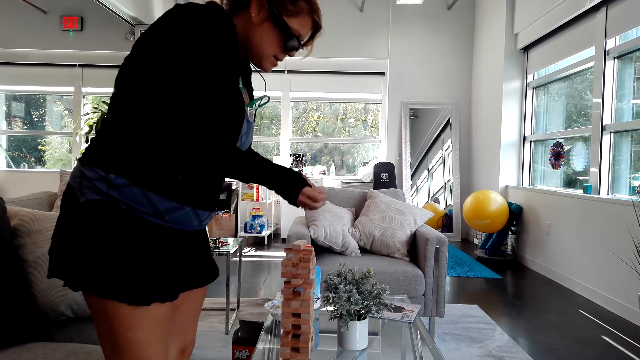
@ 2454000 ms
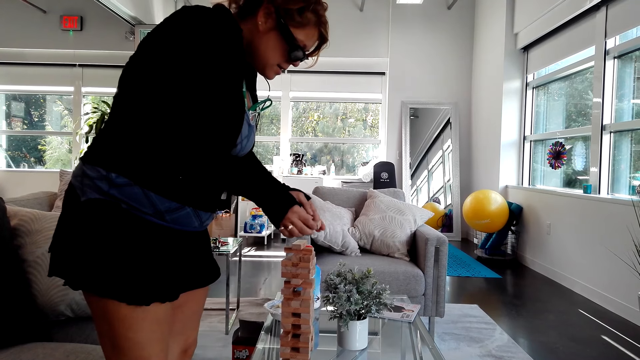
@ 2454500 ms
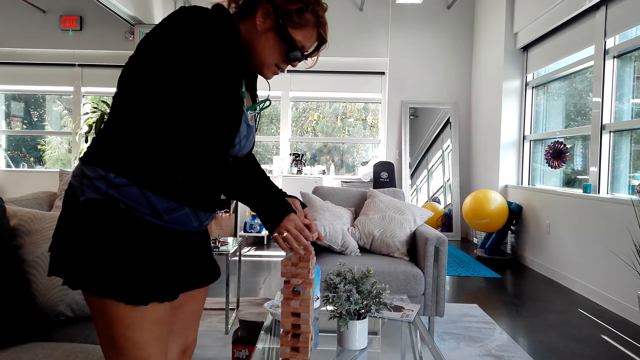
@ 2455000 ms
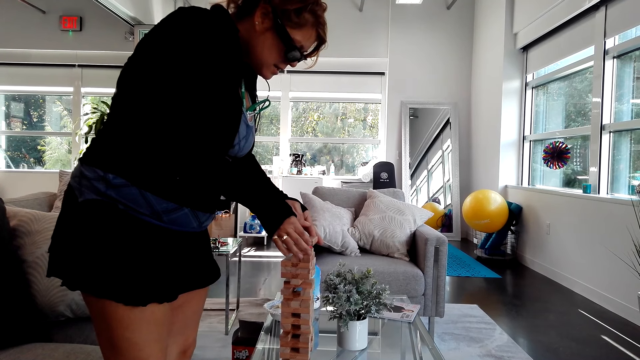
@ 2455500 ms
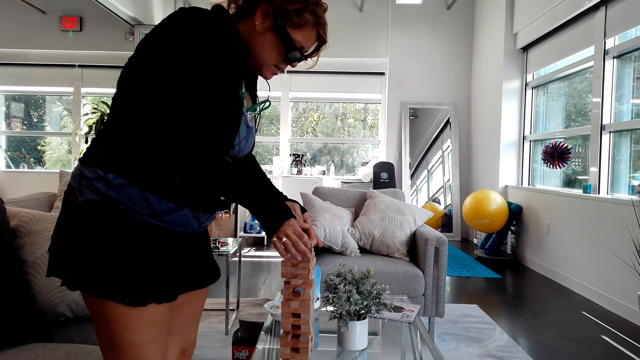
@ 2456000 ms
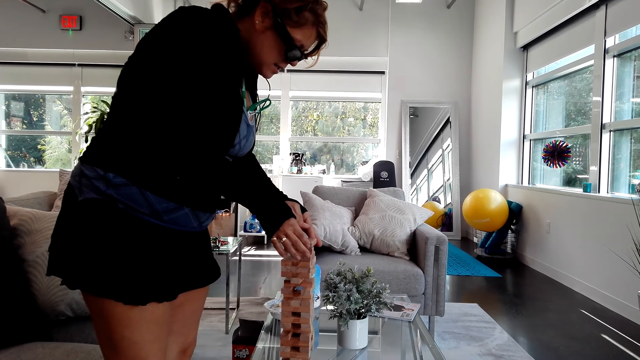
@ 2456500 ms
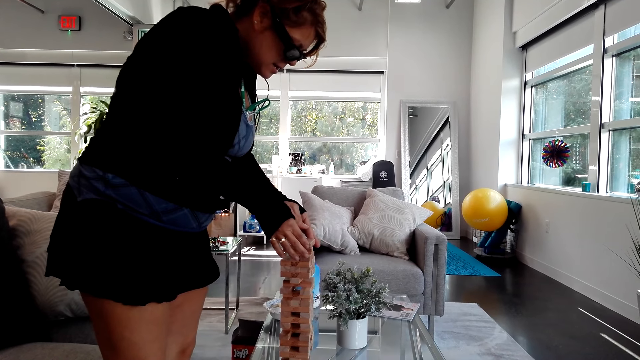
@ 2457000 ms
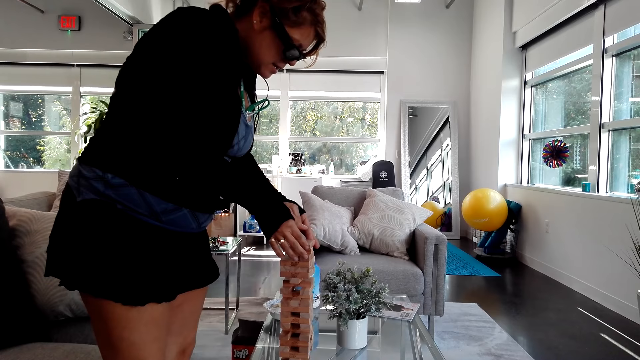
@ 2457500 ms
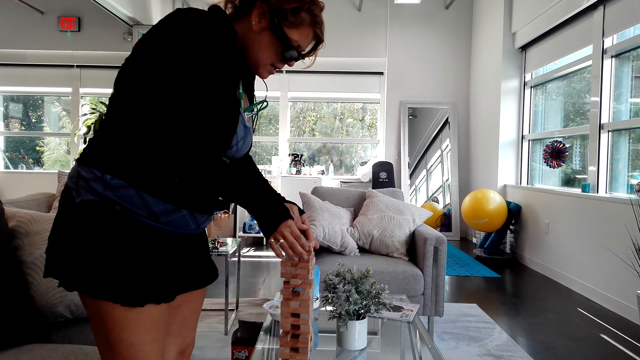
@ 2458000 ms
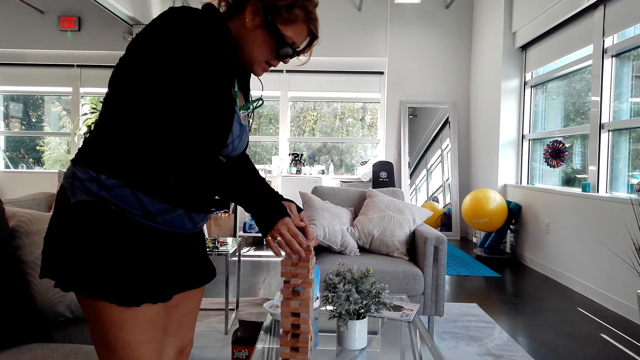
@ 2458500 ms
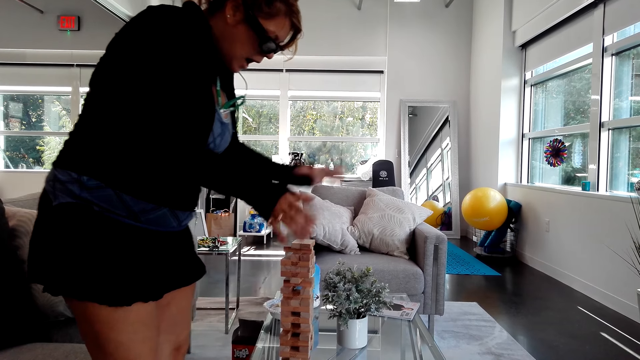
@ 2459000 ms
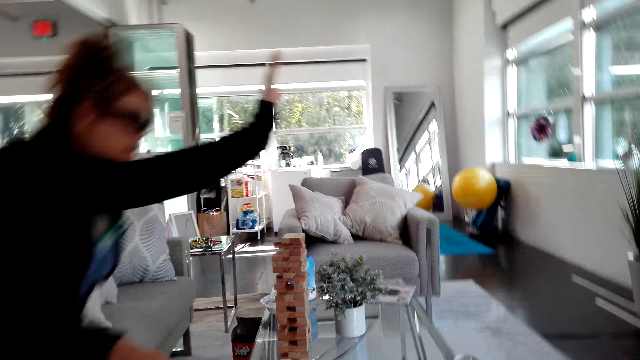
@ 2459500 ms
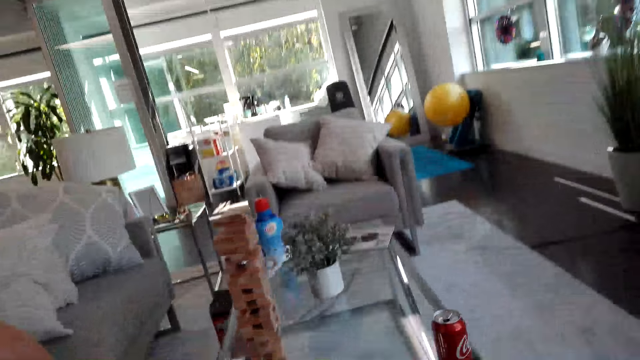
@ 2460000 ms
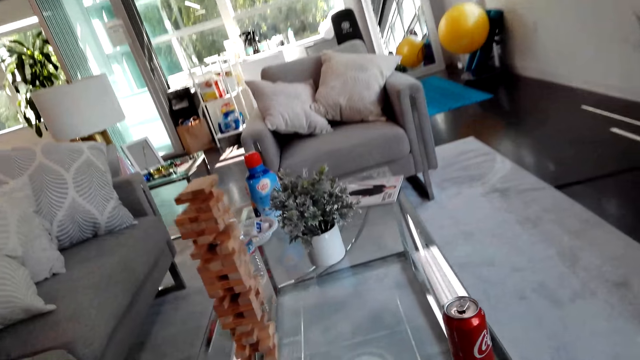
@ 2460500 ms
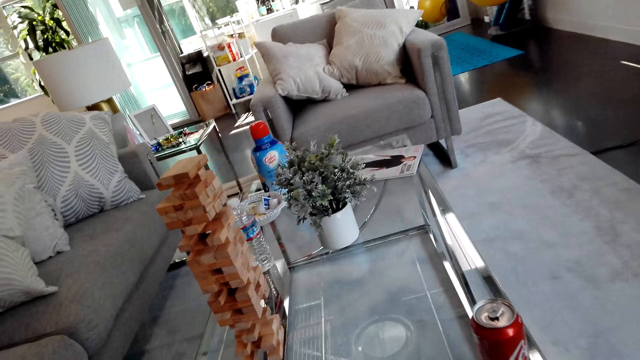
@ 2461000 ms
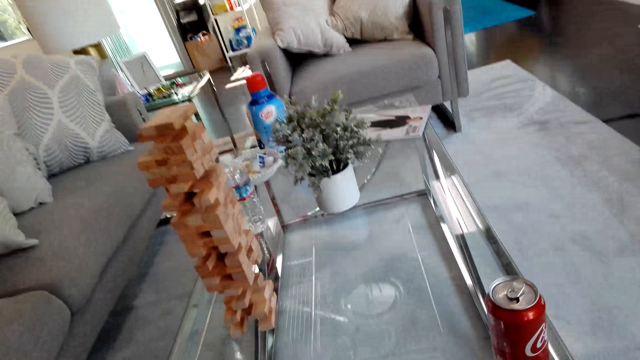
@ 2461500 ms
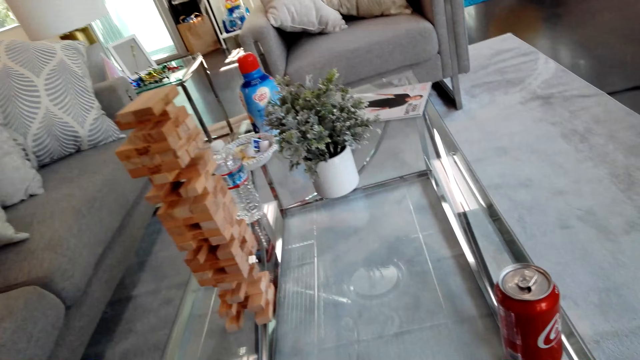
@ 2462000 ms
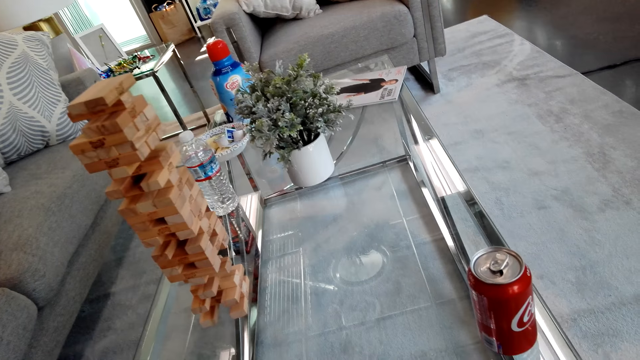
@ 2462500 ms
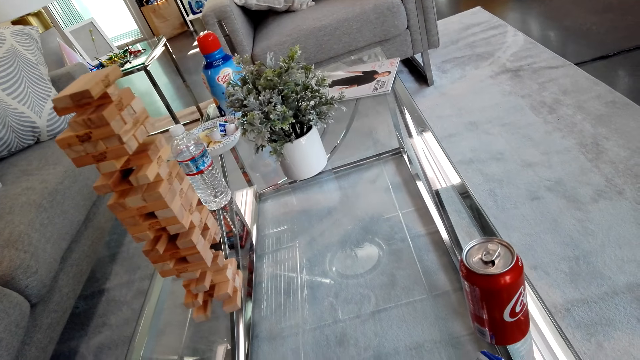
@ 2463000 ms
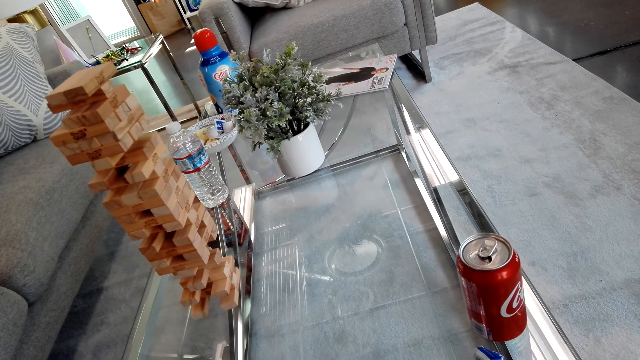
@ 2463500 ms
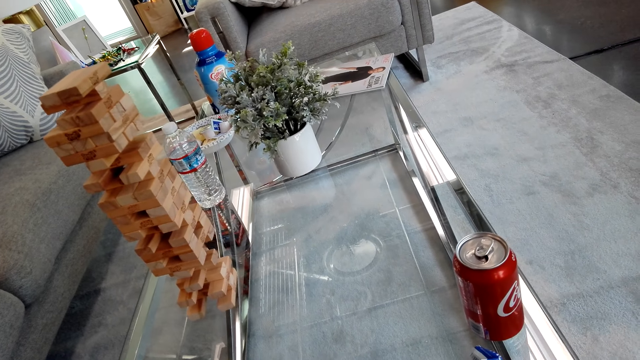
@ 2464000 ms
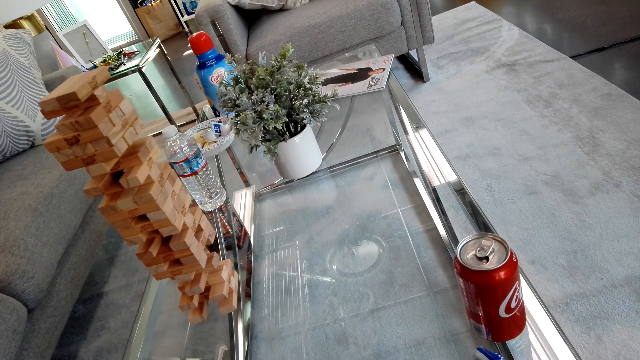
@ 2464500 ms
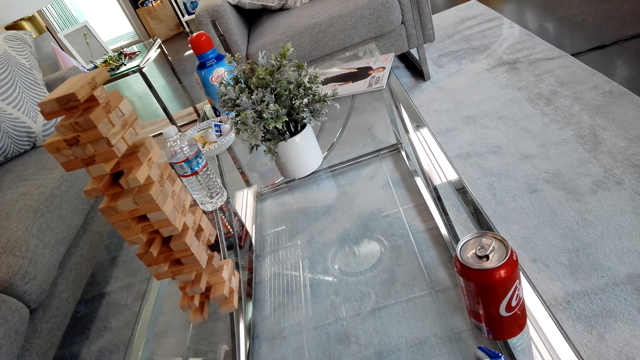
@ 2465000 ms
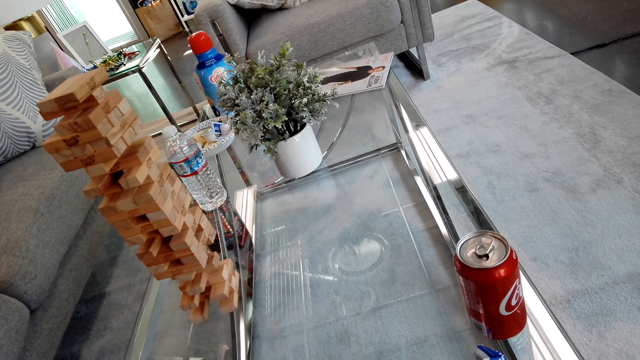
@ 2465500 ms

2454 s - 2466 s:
A woman places a block. The woman plays the jenga game on the table. The woman sits on the sofa on the floor. The camera wearer looks around. They look at the jenga blocks.

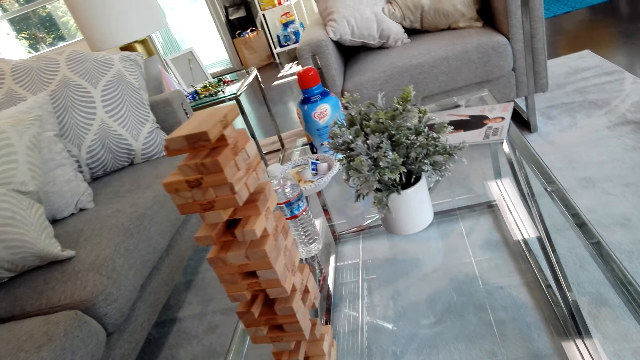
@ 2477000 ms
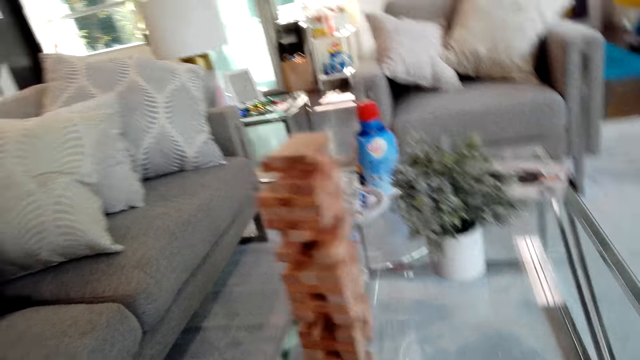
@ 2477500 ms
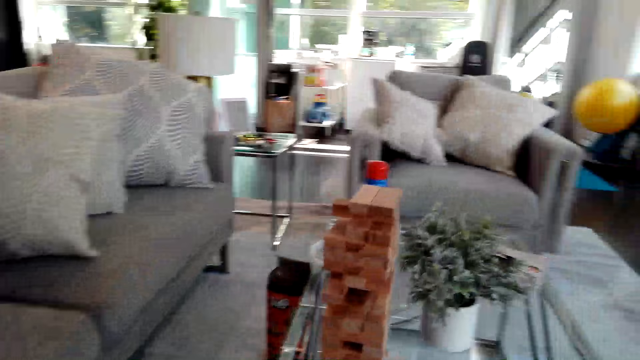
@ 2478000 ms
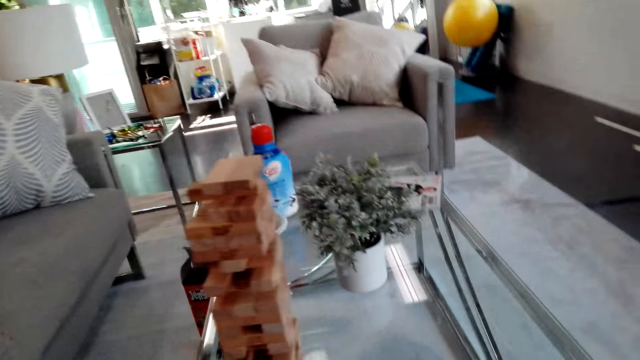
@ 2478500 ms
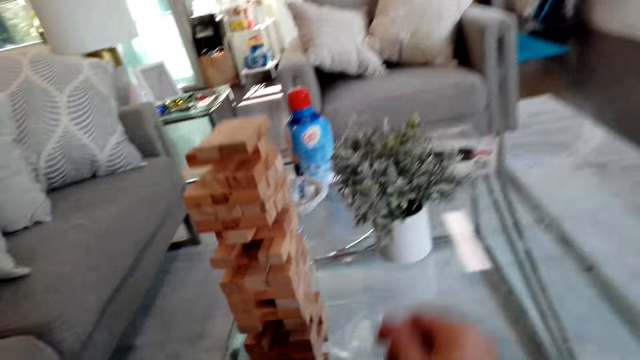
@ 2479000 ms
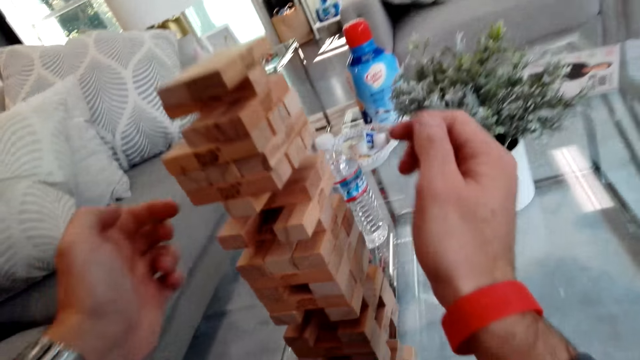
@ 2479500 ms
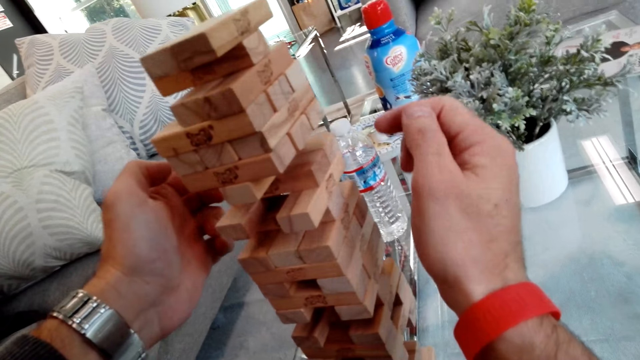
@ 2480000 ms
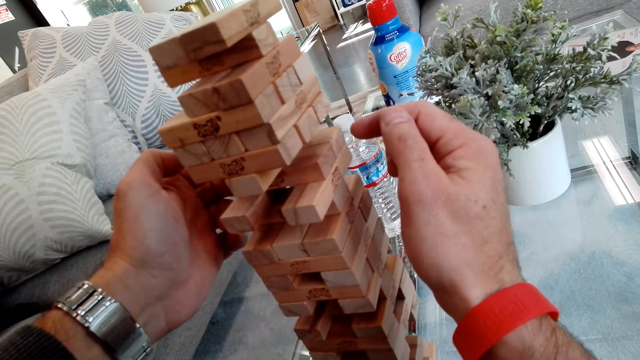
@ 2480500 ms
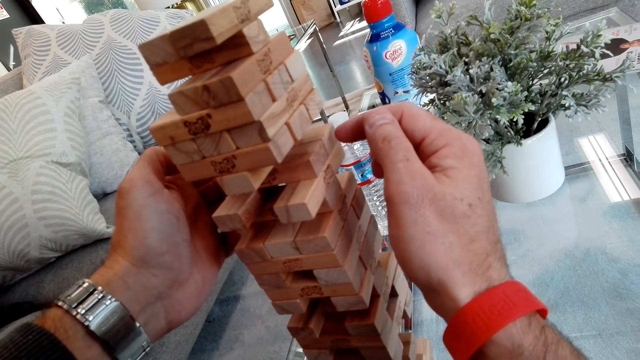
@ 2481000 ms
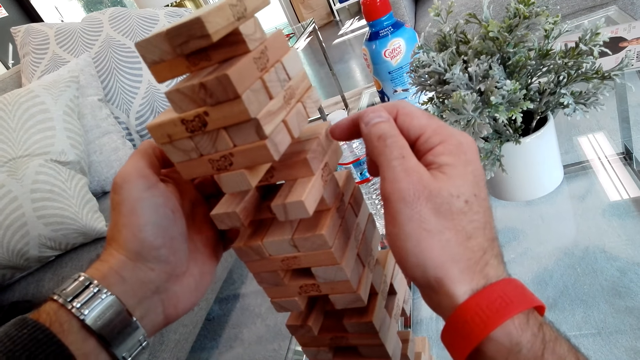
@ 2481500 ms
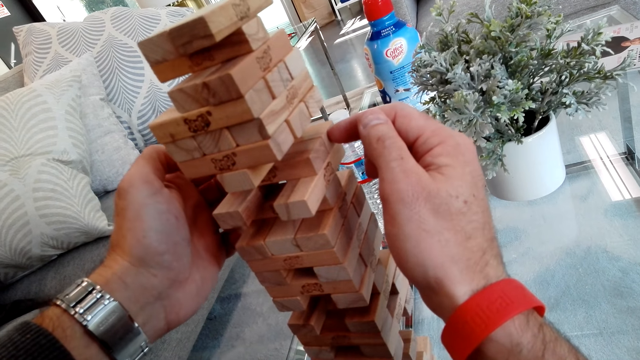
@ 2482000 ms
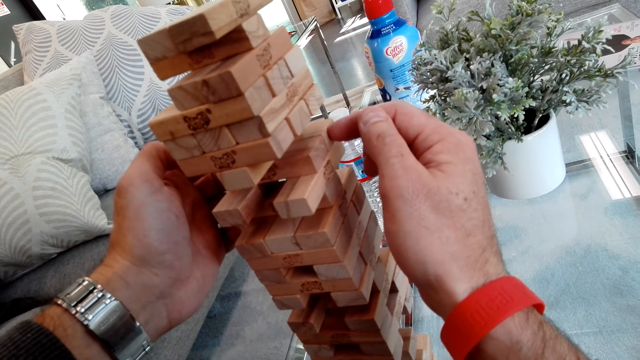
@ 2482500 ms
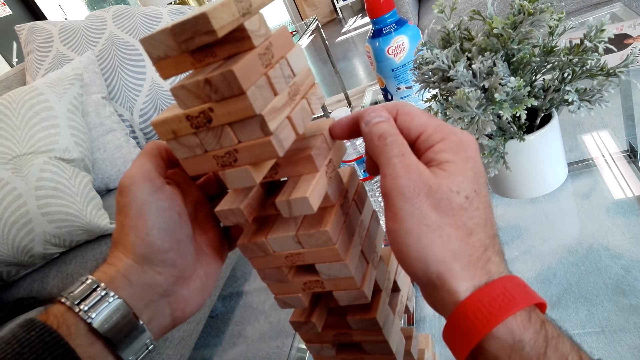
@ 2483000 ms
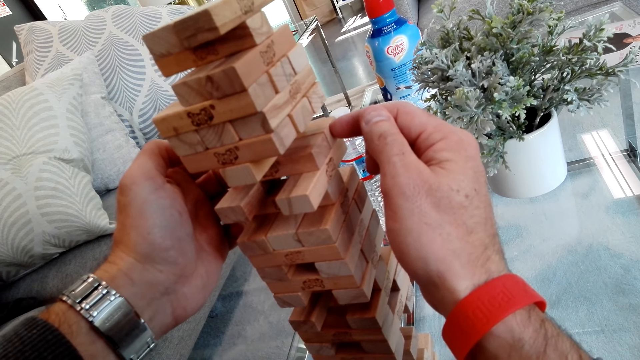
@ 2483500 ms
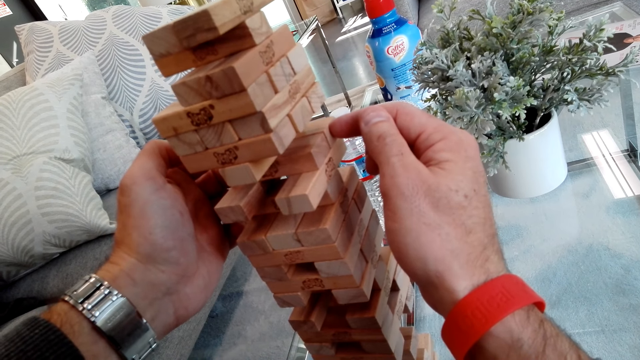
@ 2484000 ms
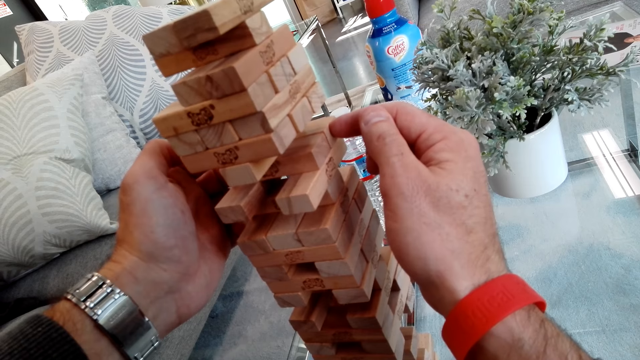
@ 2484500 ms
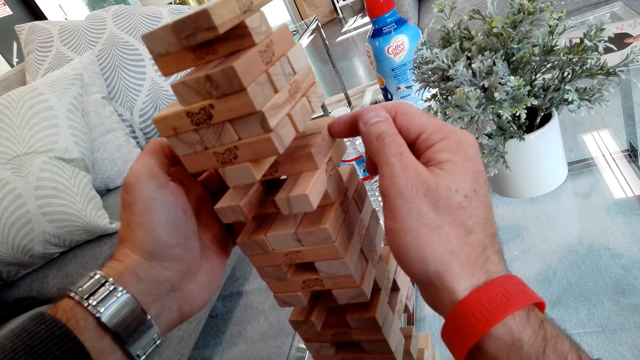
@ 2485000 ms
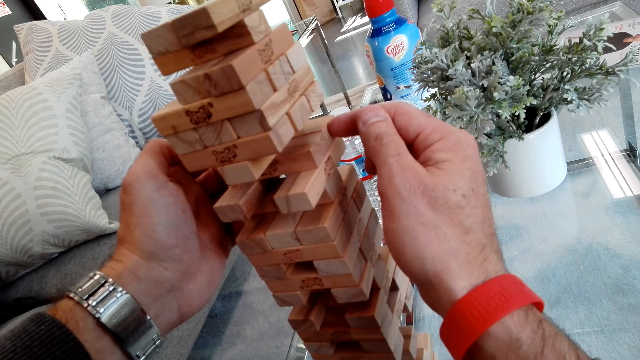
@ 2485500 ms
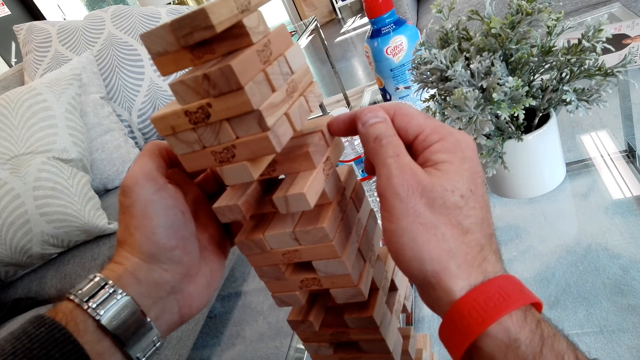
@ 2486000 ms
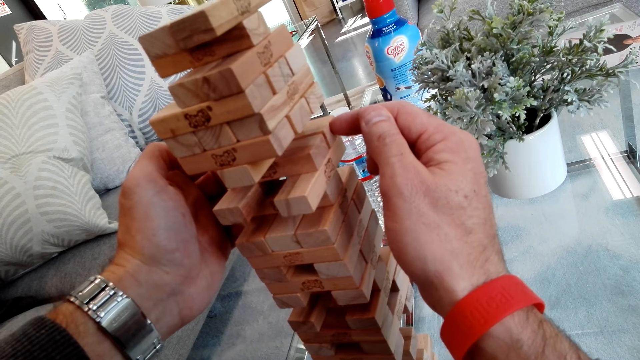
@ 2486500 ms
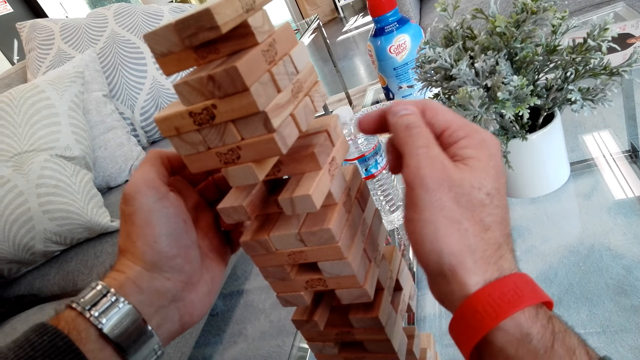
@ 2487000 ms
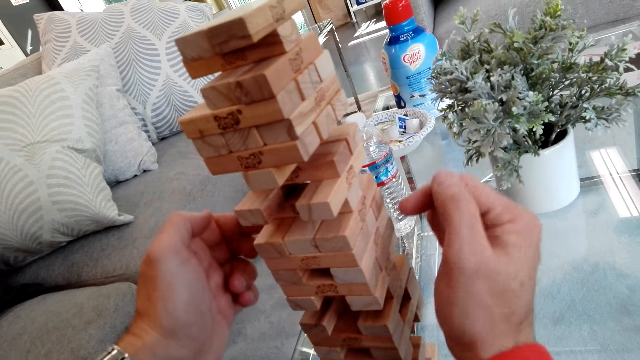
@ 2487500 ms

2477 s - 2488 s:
The camera wearer holds a block. They play the jenga game on the table.
